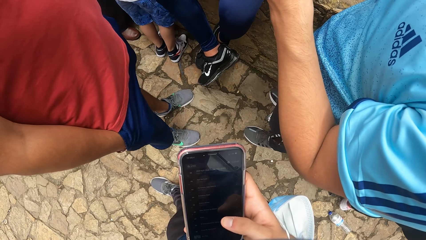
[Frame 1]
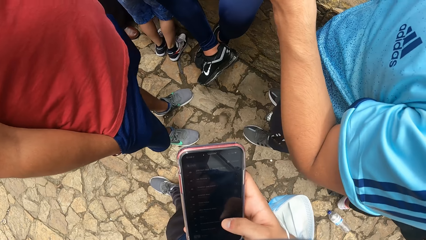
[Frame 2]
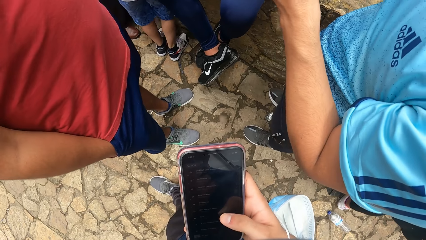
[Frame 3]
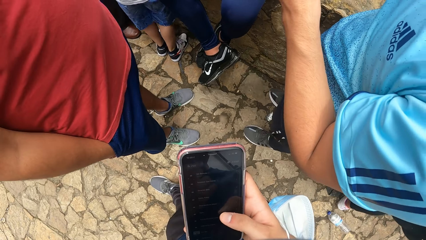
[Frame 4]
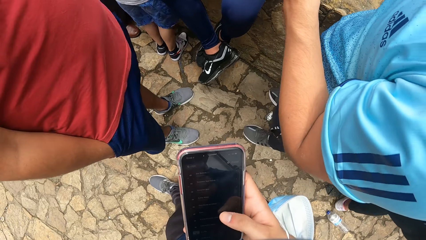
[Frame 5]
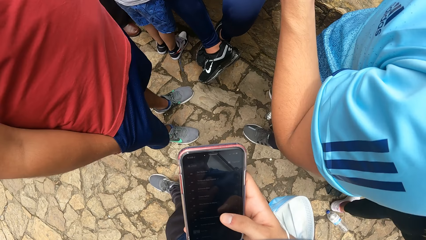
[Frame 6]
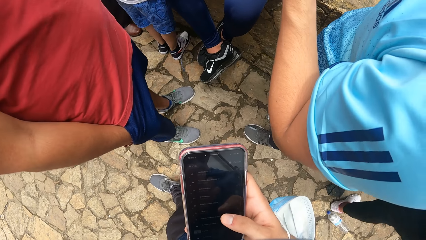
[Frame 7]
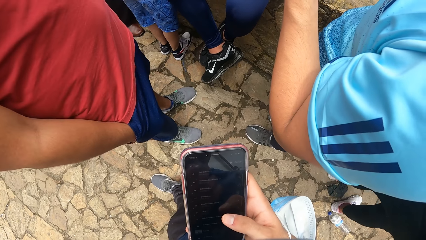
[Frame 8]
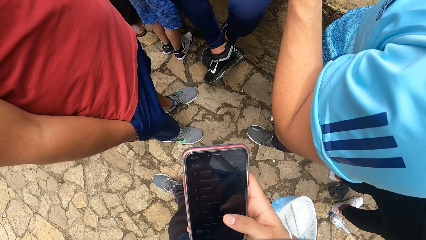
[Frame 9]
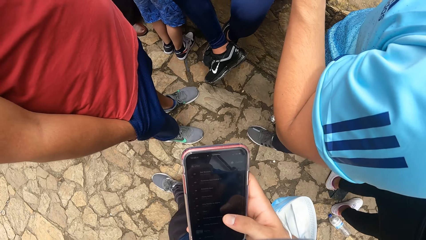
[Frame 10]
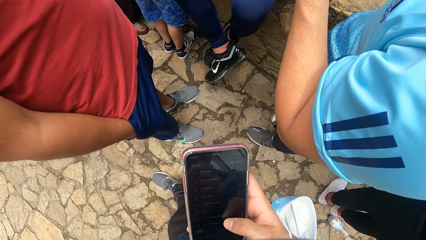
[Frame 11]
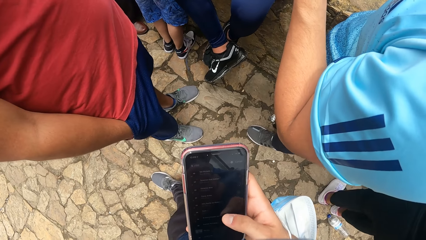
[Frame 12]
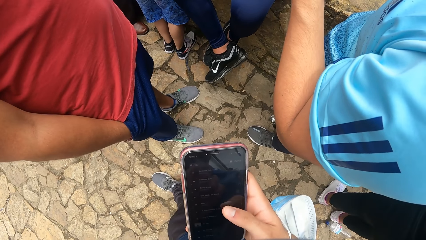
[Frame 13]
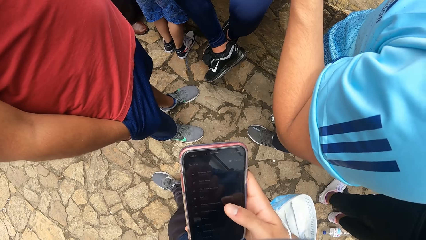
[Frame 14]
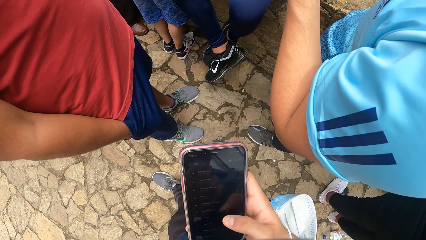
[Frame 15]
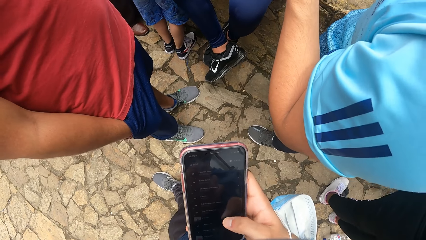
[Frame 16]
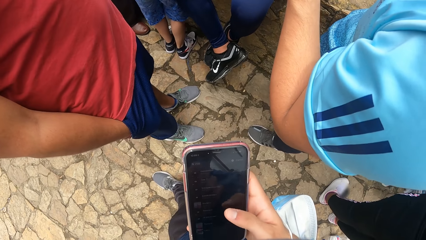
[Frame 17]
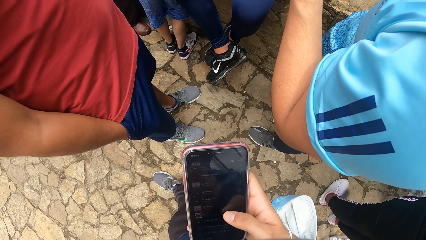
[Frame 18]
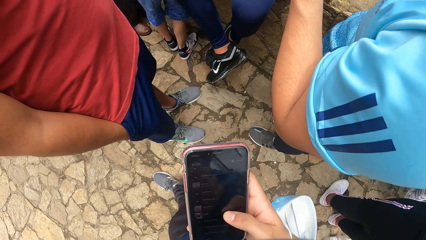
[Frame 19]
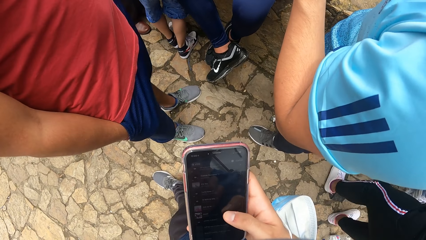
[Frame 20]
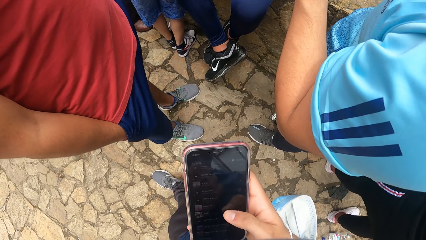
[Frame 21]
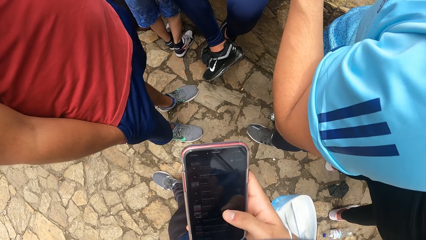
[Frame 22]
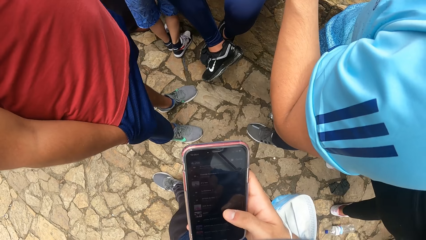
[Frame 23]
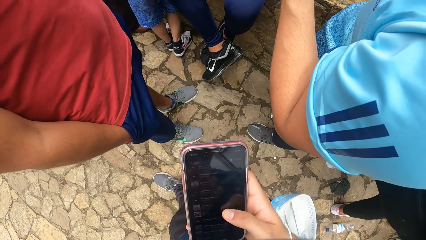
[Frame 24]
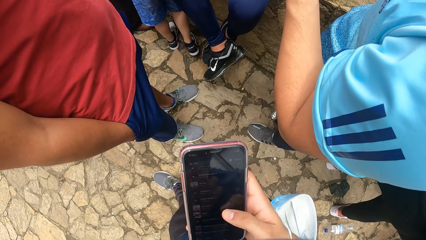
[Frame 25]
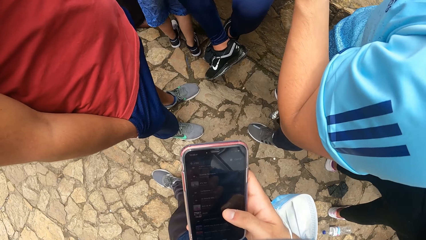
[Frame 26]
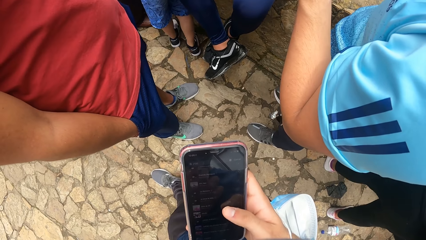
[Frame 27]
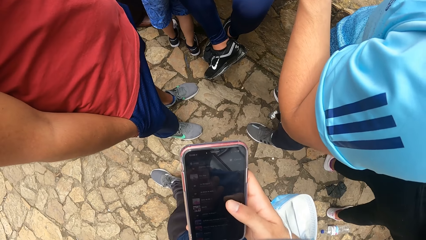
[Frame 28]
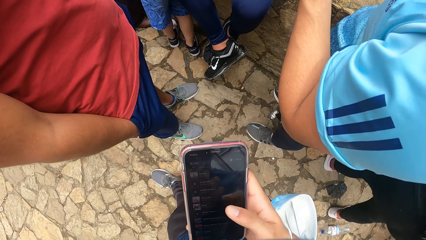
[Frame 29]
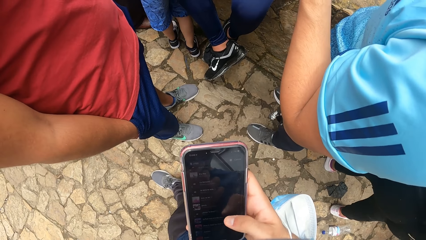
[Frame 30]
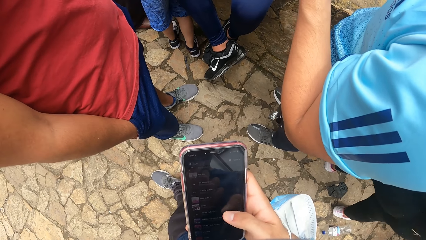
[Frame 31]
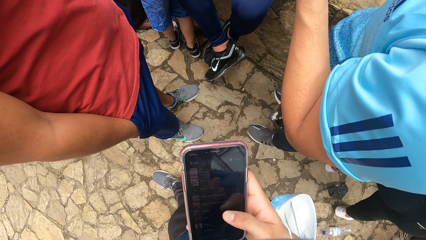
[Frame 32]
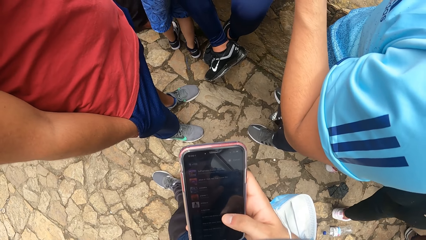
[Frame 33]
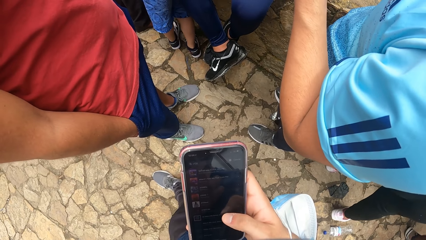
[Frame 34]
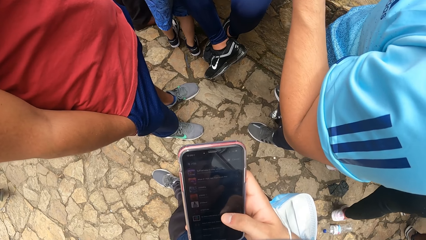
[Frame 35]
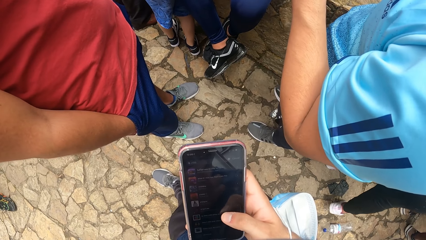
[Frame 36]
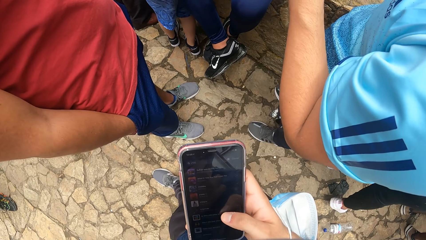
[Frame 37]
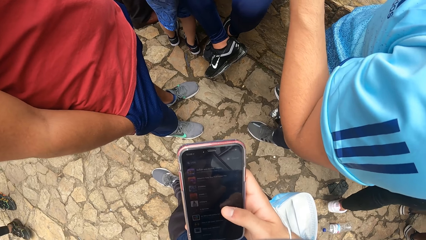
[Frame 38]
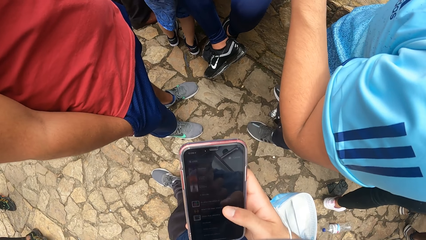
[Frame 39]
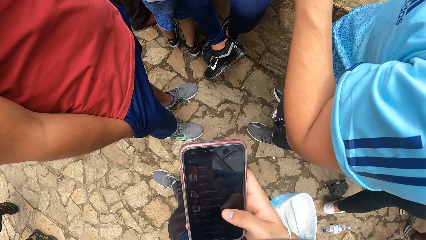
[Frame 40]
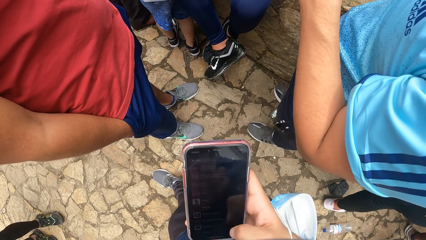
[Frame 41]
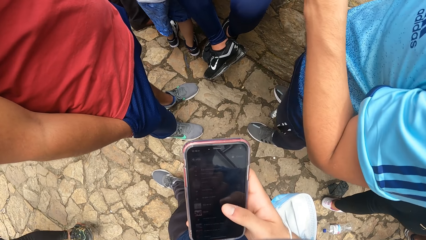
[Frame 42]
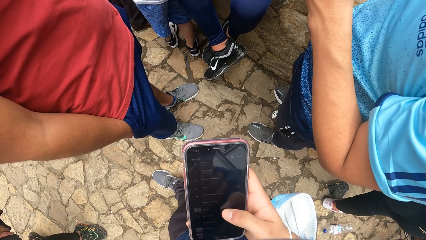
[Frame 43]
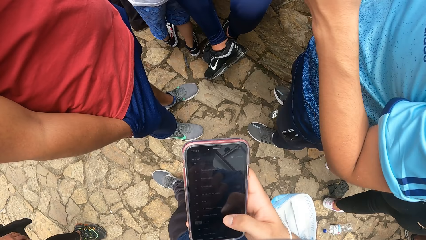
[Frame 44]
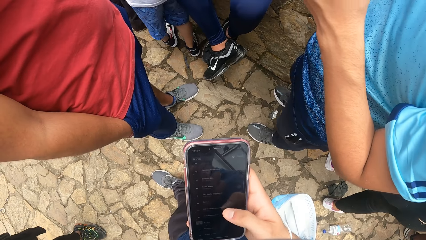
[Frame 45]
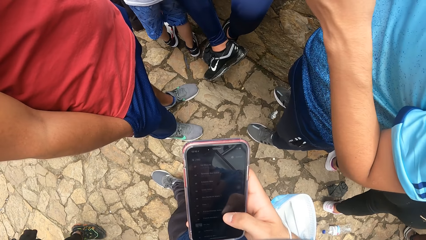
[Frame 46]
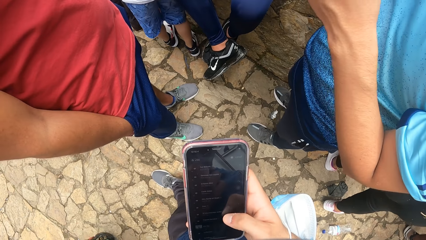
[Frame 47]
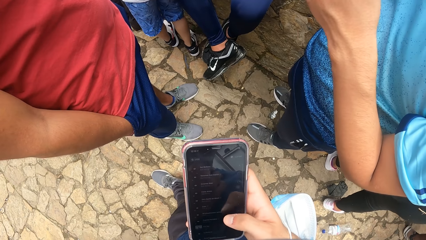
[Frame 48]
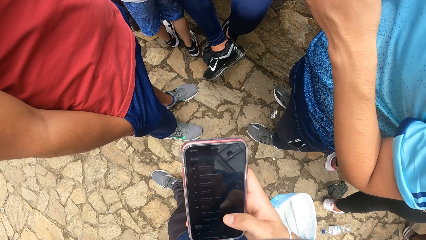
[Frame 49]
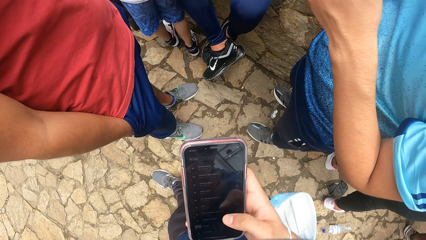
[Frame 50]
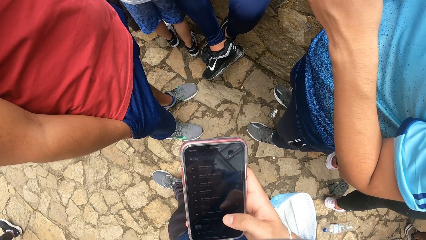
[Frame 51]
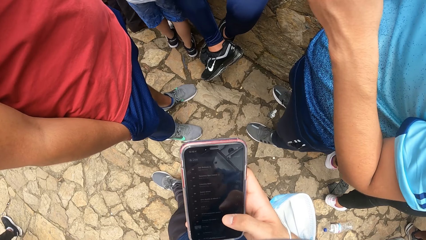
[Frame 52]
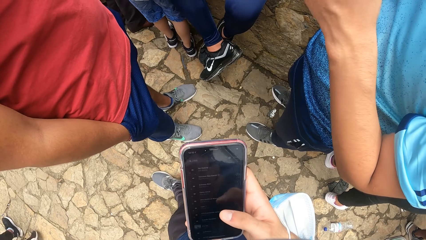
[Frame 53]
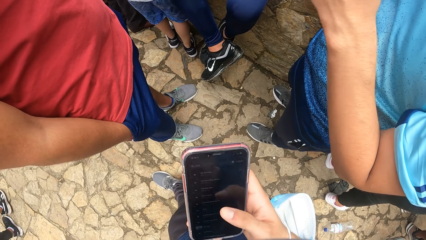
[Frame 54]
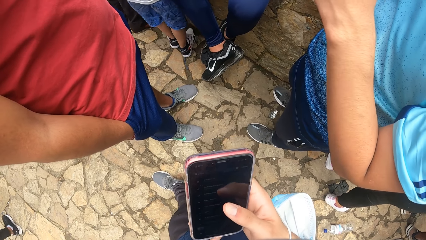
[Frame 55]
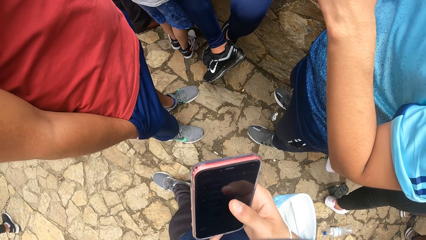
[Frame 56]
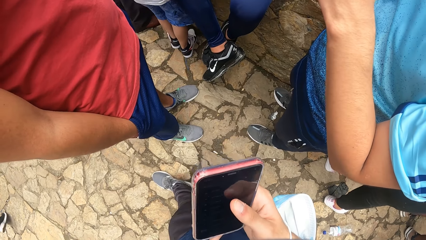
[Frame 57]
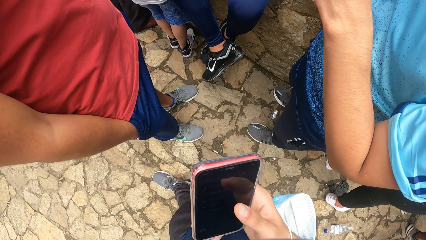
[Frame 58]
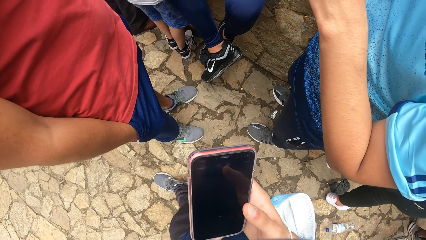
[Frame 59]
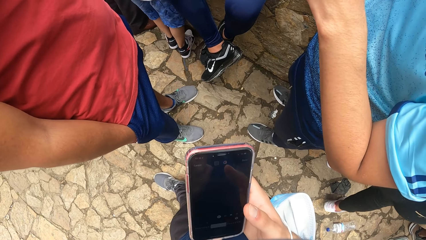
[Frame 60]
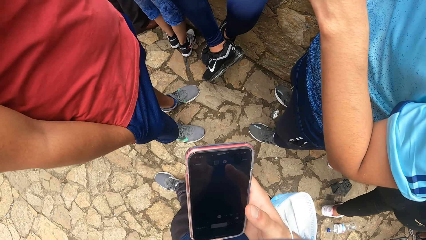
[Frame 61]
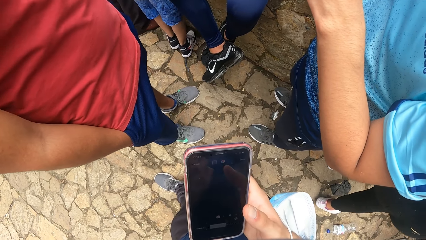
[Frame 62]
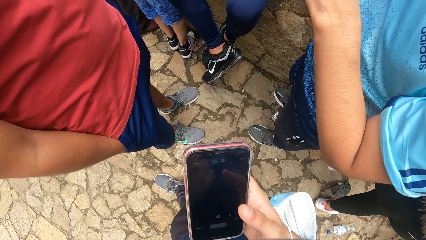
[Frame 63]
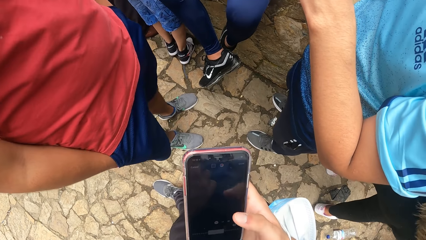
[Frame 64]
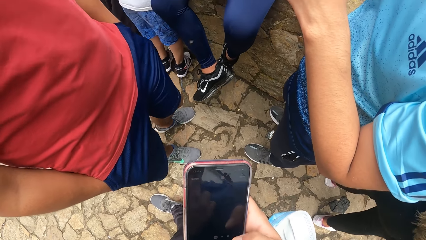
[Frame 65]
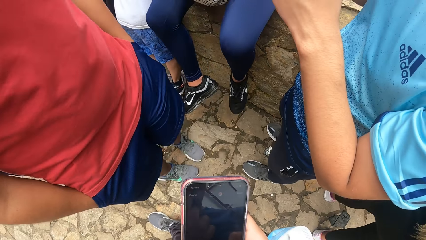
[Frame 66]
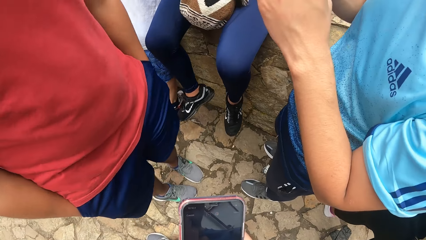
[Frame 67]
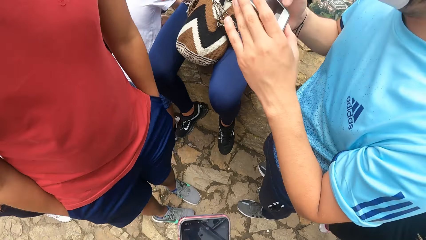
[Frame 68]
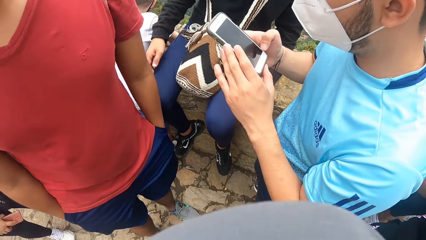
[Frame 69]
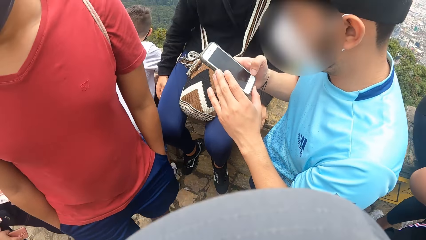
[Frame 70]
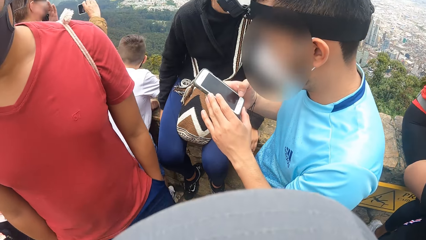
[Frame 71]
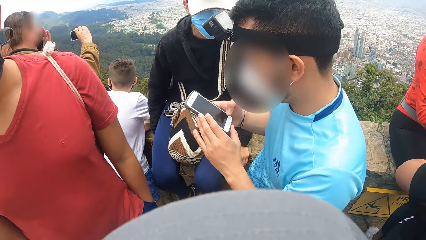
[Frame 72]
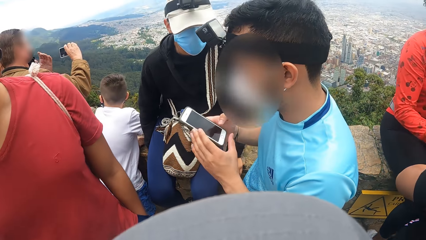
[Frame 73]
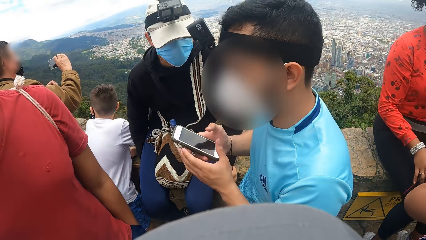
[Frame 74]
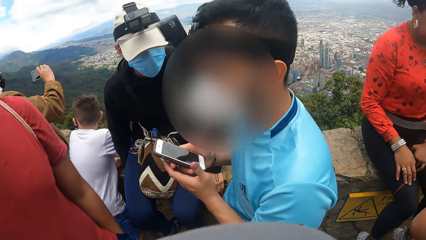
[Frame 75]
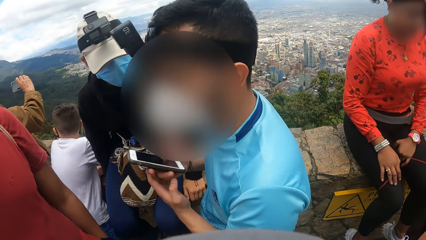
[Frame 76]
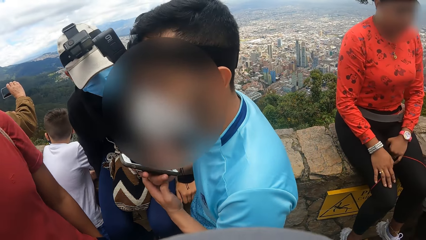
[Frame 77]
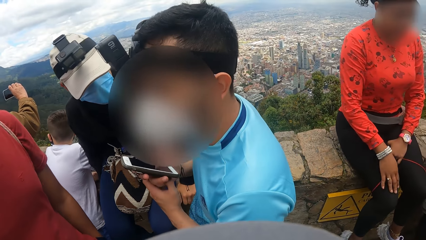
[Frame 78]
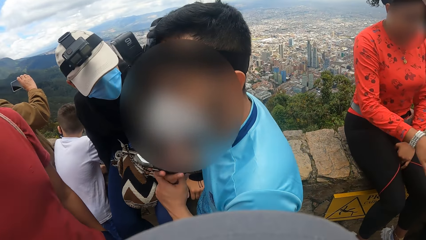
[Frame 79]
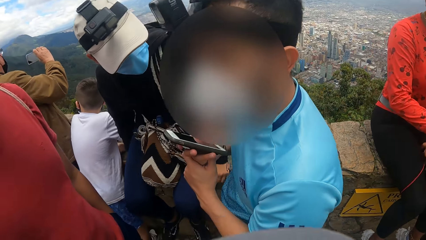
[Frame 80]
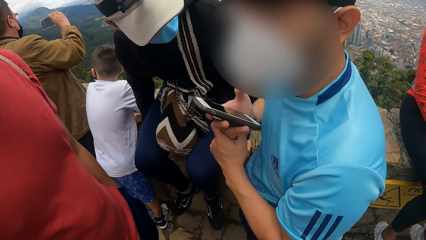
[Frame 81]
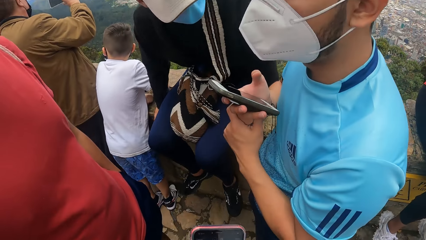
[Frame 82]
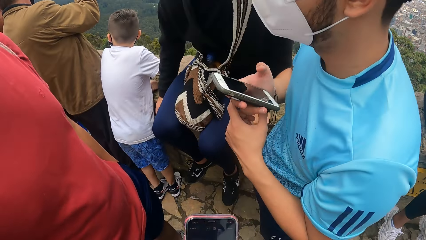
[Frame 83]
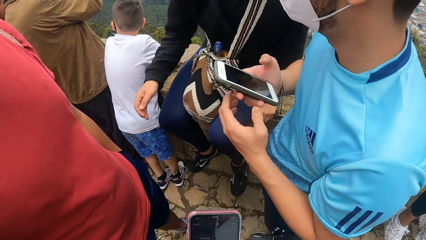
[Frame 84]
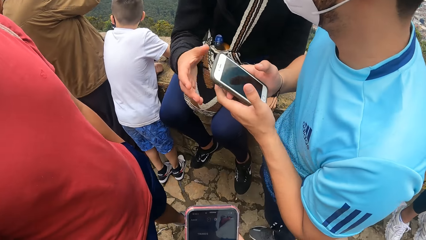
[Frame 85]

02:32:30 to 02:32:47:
A man converses with the camera wearer. Another man interacts with the first man.
